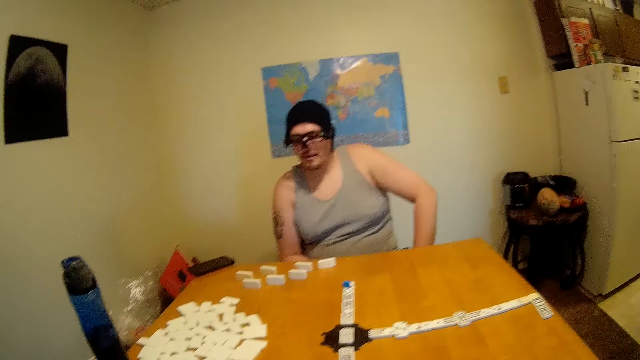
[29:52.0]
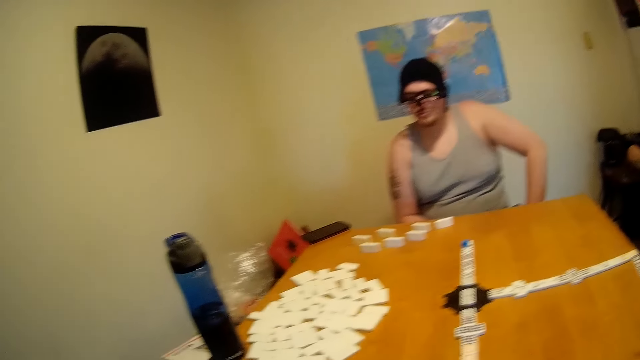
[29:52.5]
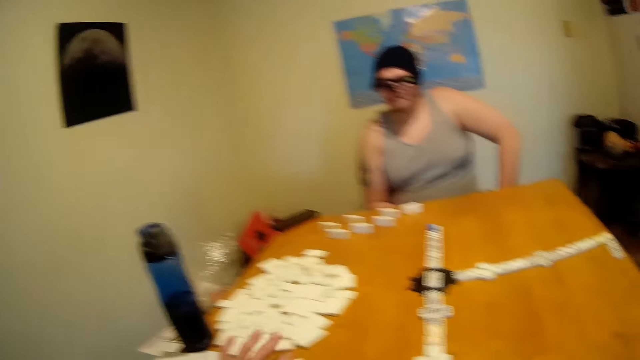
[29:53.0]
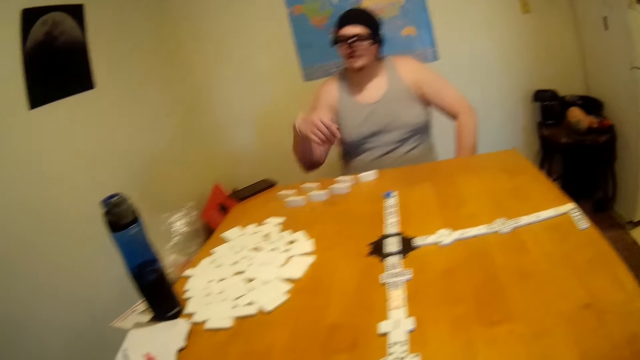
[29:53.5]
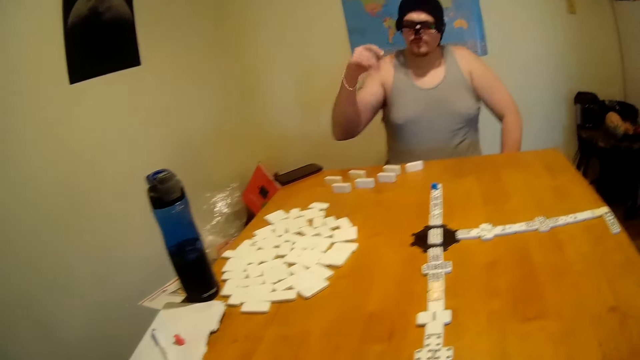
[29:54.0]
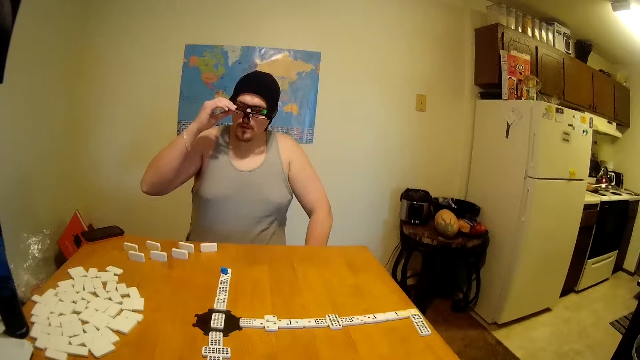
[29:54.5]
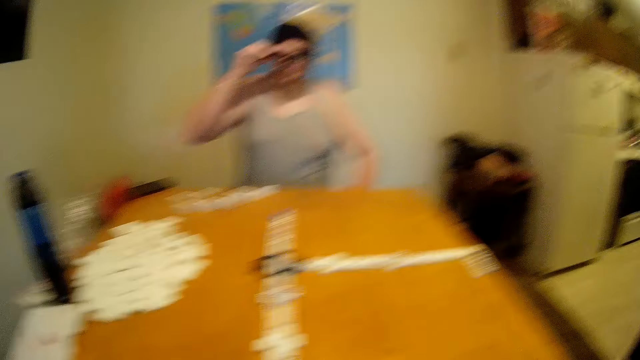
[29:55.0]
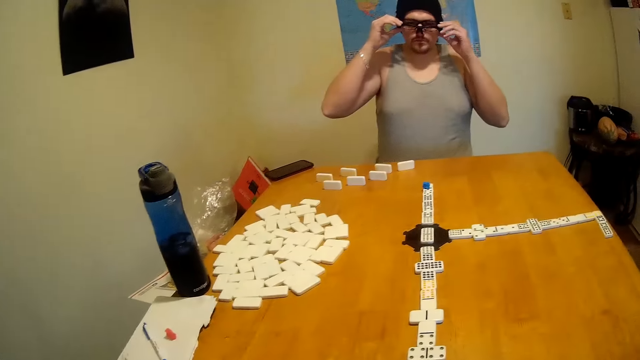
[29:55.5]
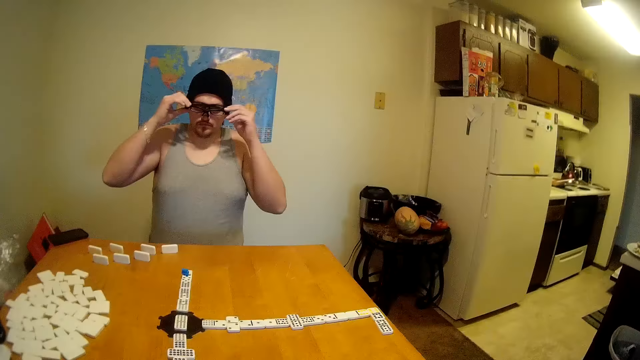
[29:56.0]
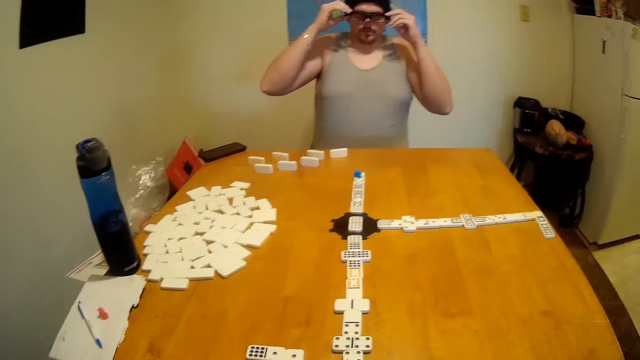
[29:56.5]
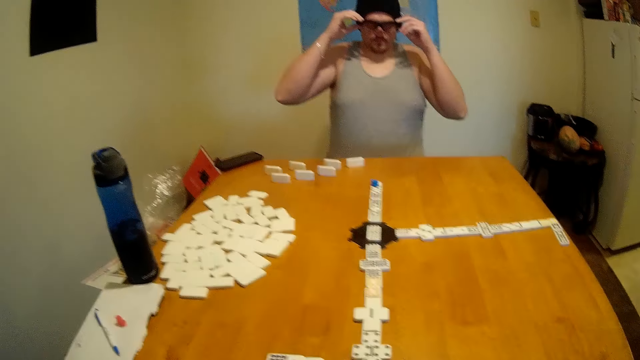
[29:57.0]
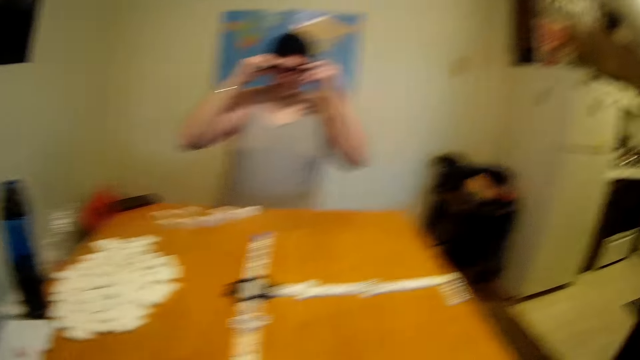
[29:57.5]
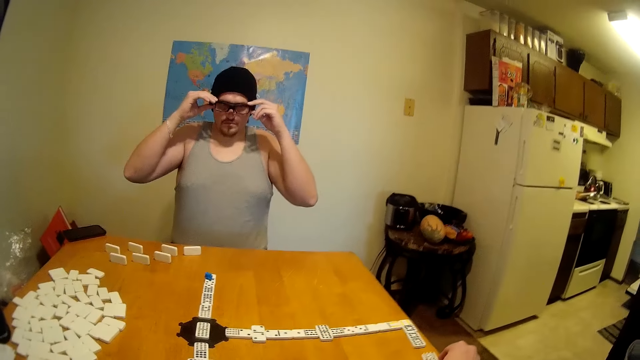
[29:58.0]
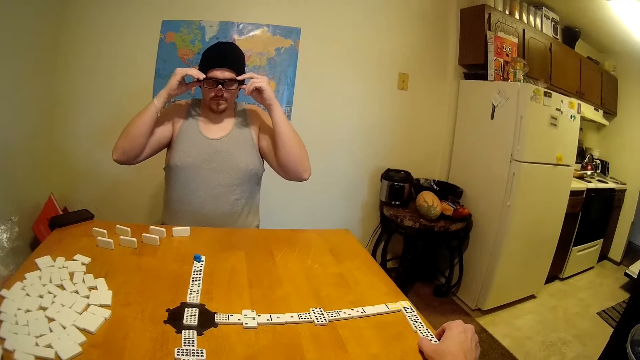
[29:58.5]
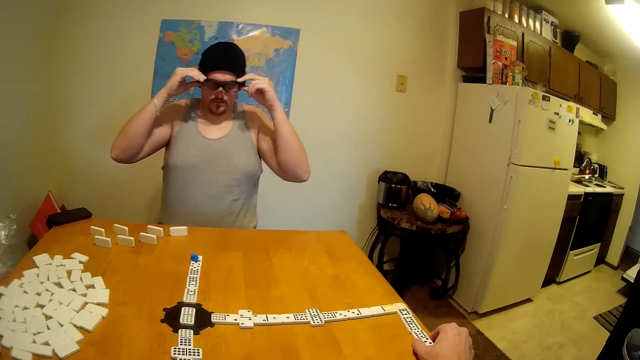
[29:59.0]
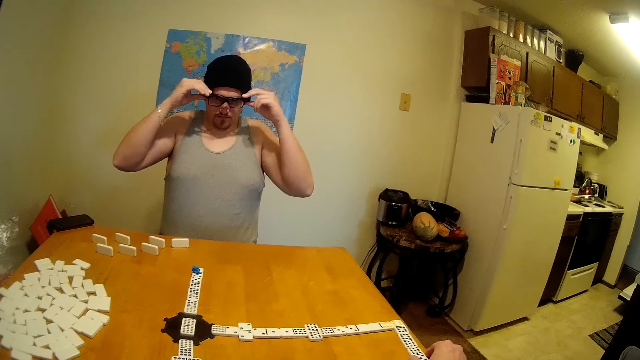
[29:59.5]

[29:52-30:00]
The camera wearer moves a rectangular dice. A man looks around the table, holds his glasses and adjusts his glasses. The camera wearer looks around the table. The man holds his glasses.
